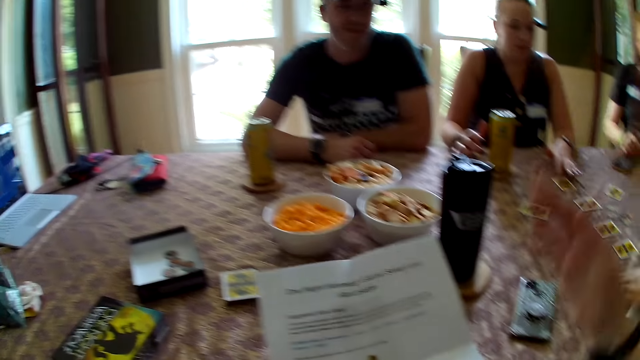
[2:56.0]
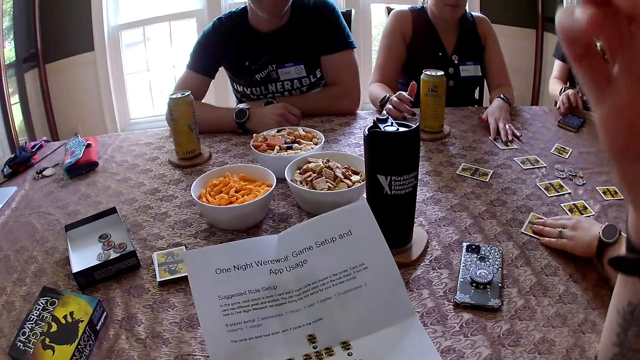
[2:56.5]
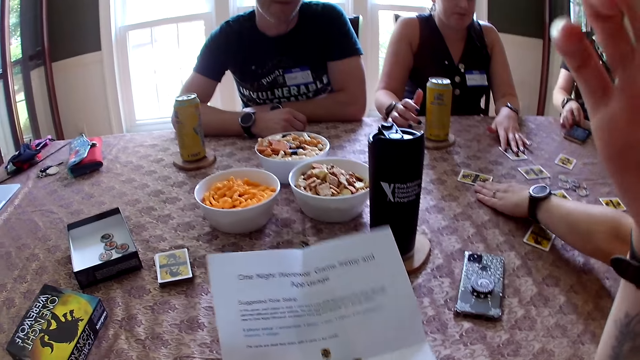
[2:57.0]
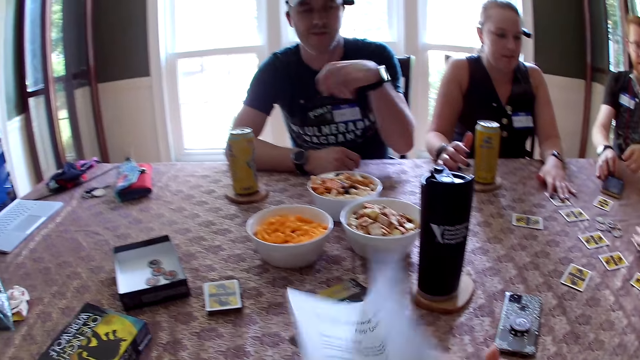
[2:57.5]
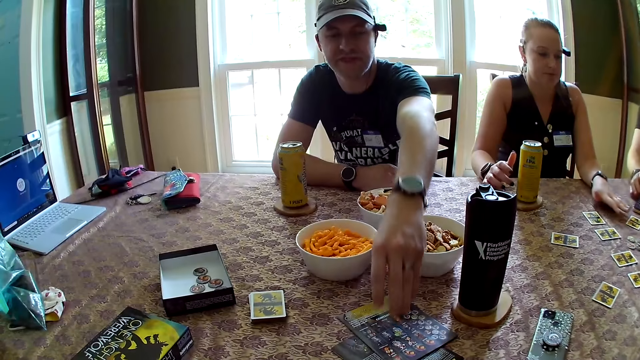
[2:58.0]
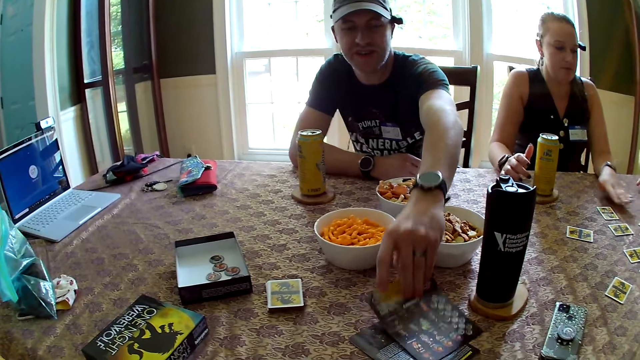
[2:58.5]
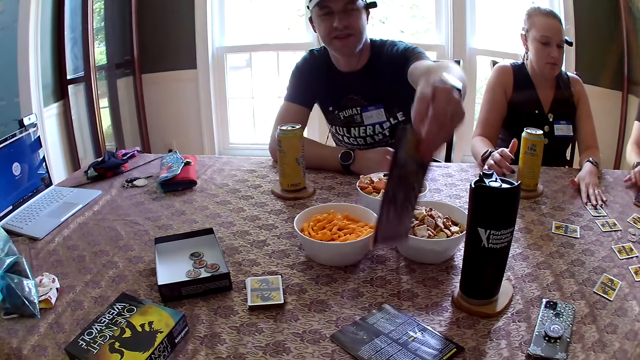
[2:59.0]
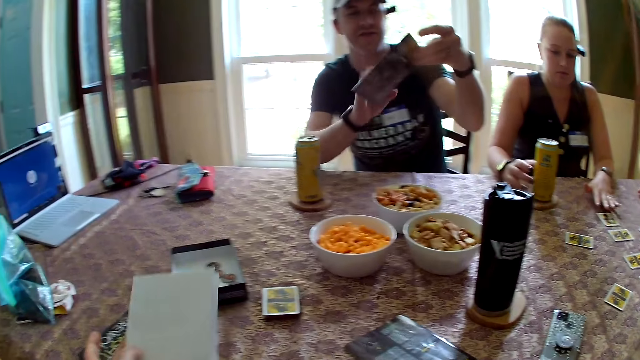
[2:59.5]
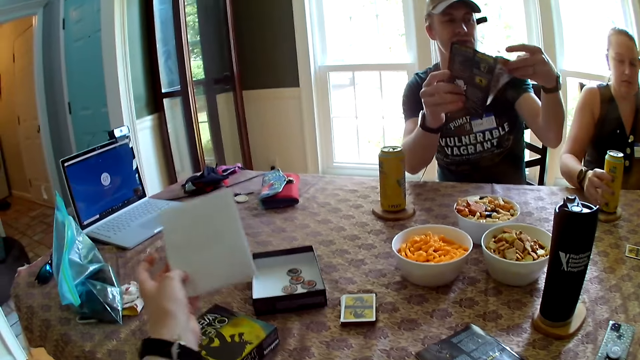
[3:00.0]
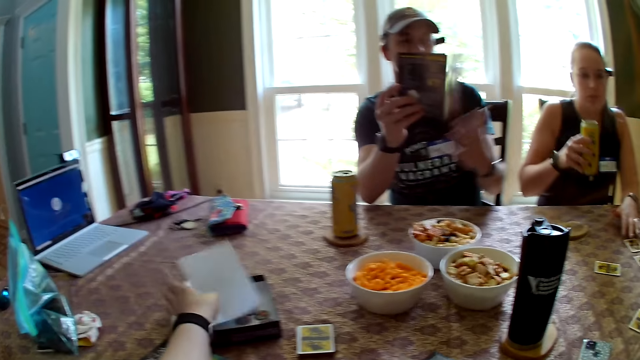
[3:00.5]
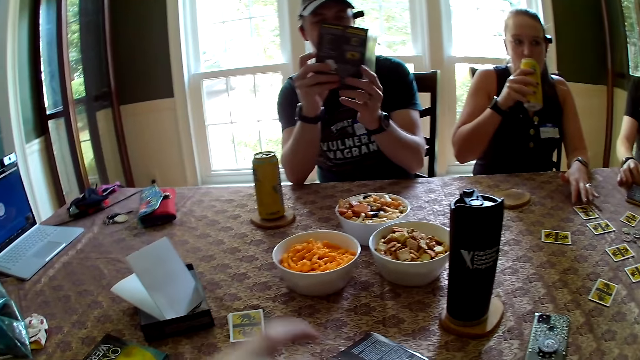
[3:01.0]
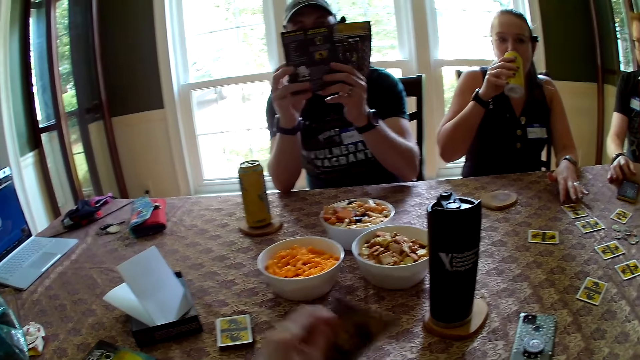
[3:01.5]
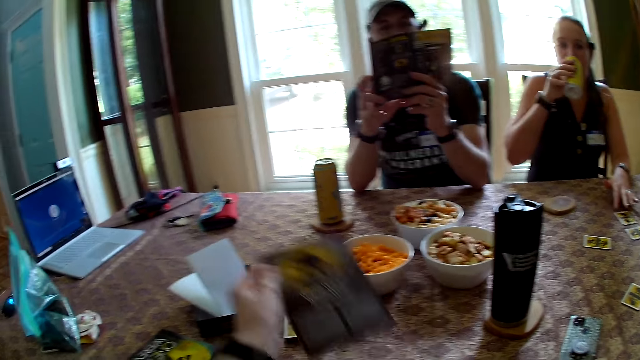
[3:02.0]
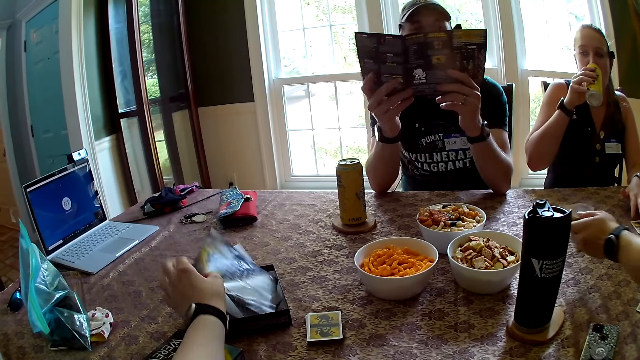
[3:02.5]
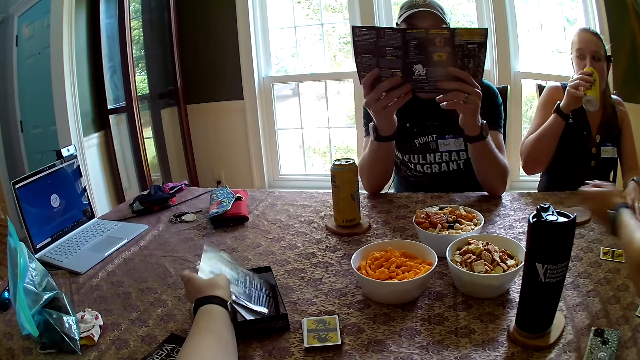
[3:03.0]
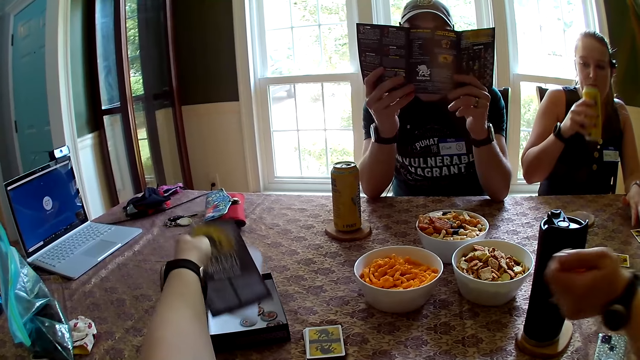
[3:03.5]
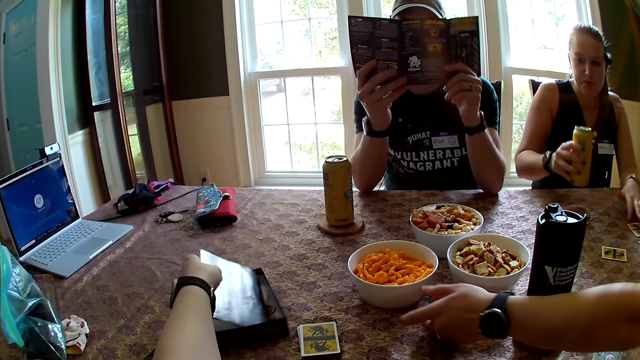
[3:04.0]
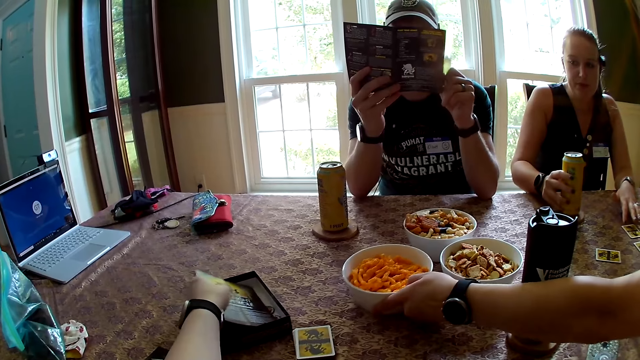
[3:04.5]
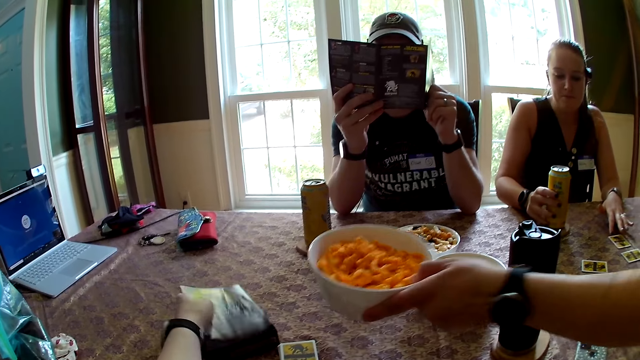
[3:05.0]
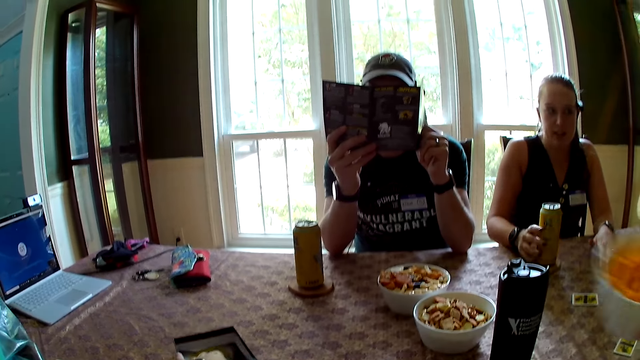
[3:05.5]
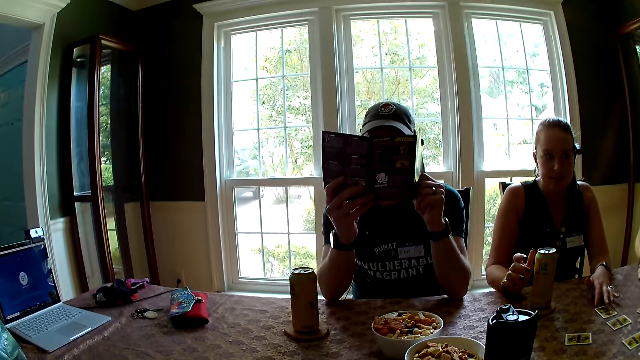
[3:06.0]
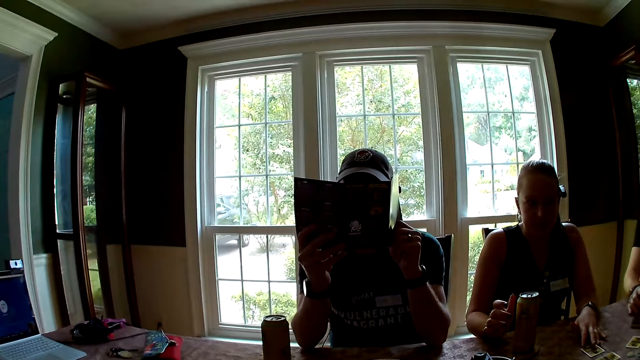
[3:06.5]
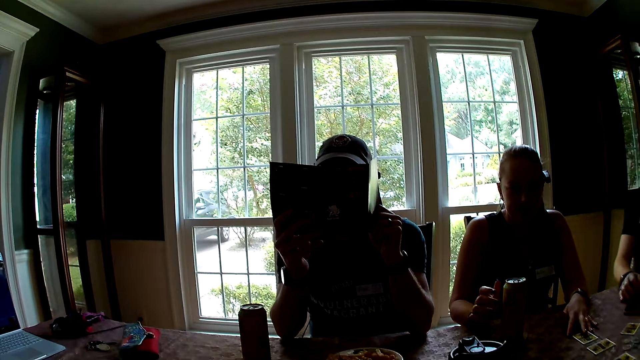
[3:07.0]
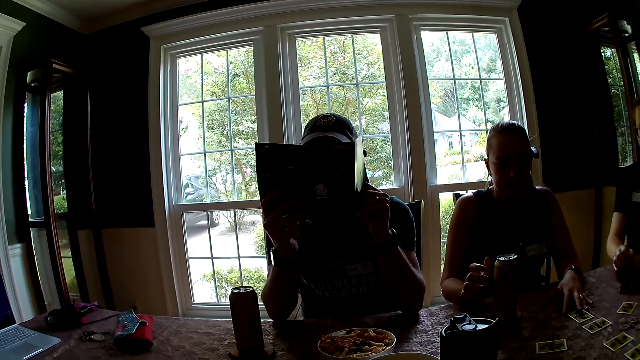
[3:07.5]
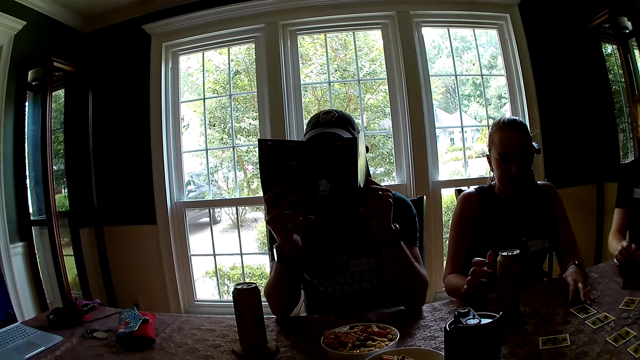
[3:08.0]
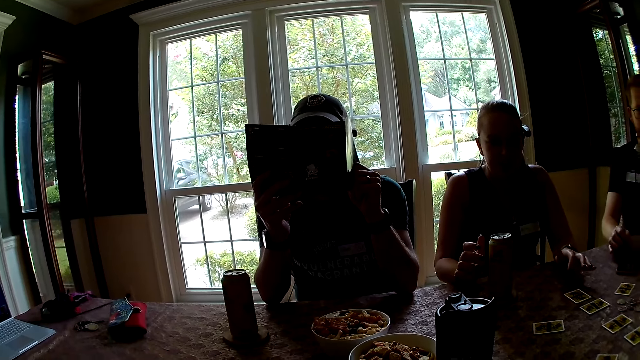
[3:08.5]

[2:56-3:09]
The woman adjusts a card on the table with her left hand. The camera wearer raises her right hand to her head. Another woman adjusts a card on the table with her left hand. The first woman adjusts a card on the table with her left hand. The man picks a paper from the table with his left hand. The other woman picks the can of drink from the coaster on the table with her right hand. The camera wearer drops the folded paper in the box of tokens with her left hand. She picks up a paper from the table with her left hand. The other woman drinks from the can in her right hand. The camera wearer places the paper in the box of tokens on the table with her left hand. The first woman picks the plate from the table with her left hand. The other woman drops the can of drink on the coaster on the table with her right hand.

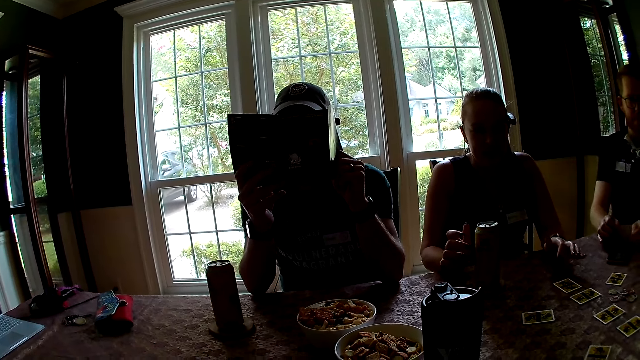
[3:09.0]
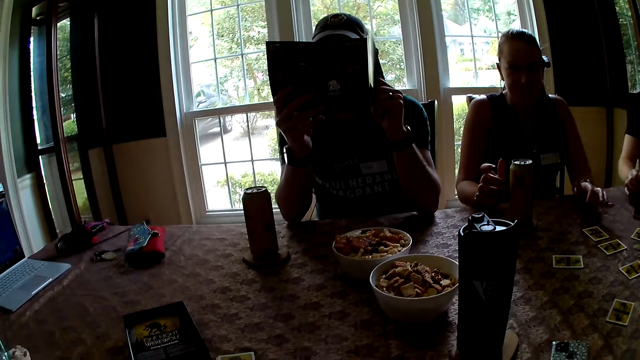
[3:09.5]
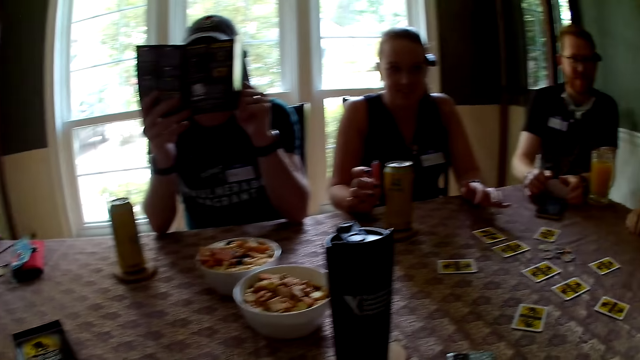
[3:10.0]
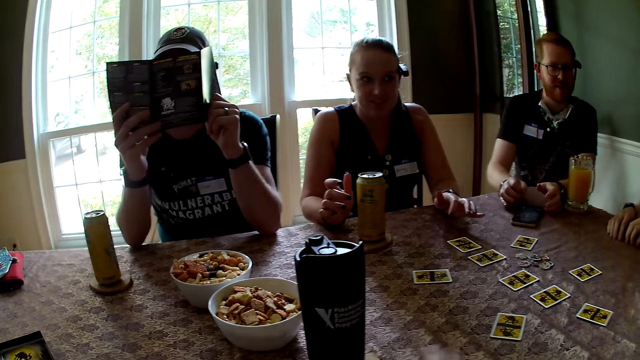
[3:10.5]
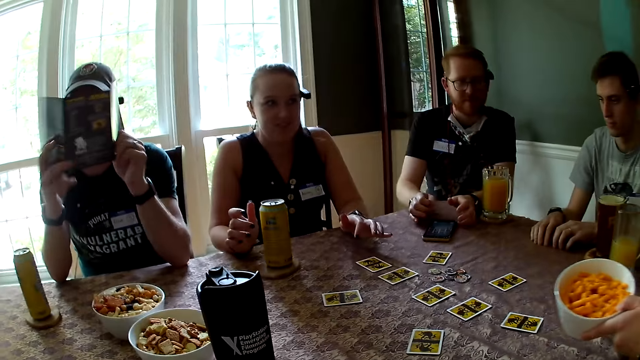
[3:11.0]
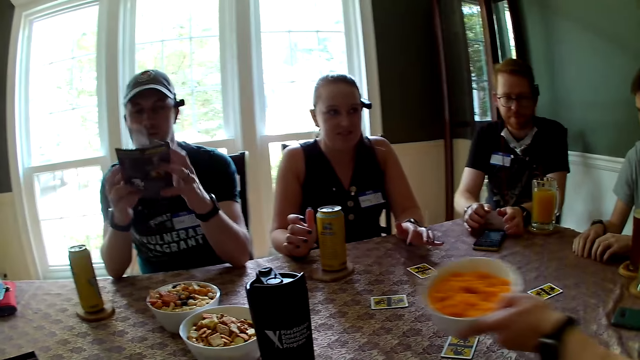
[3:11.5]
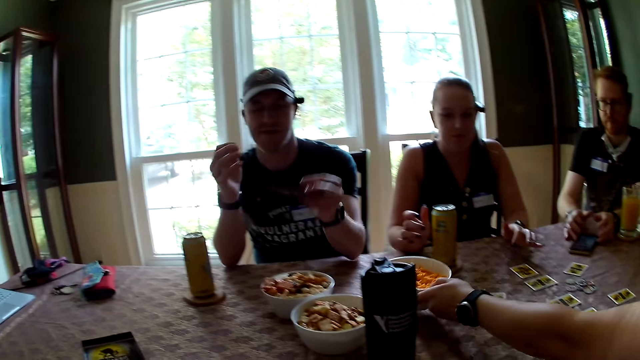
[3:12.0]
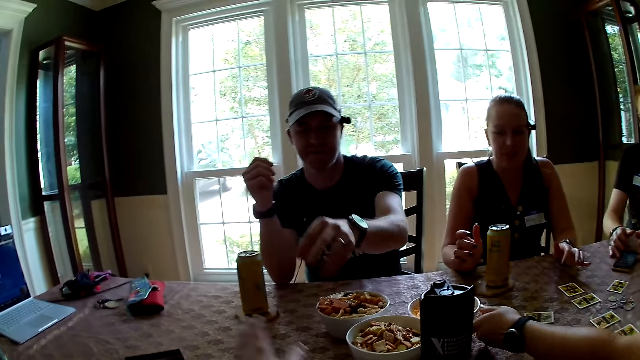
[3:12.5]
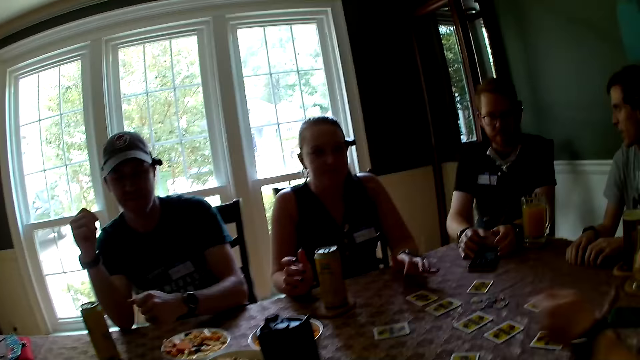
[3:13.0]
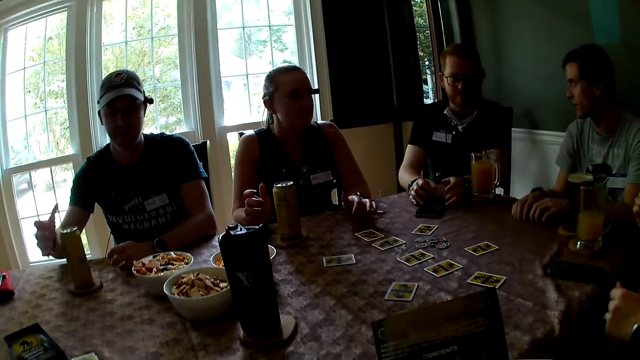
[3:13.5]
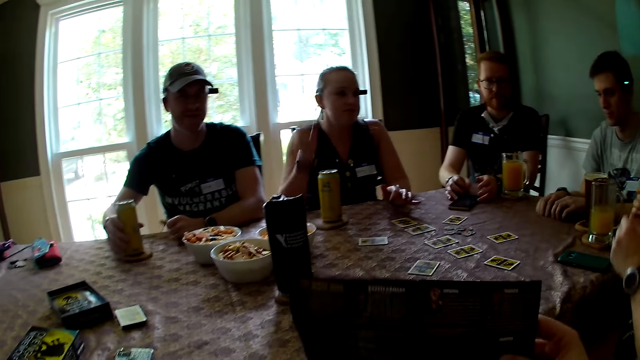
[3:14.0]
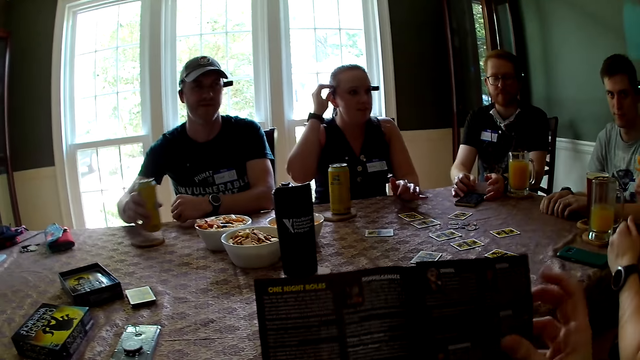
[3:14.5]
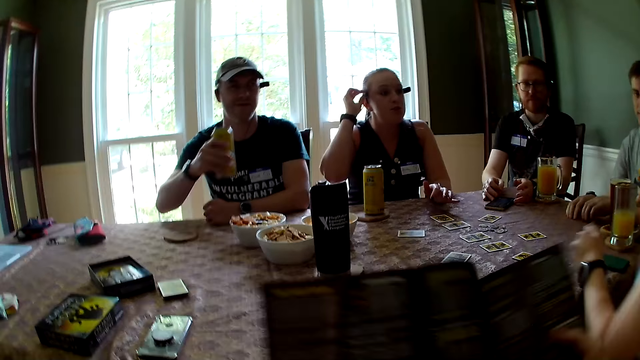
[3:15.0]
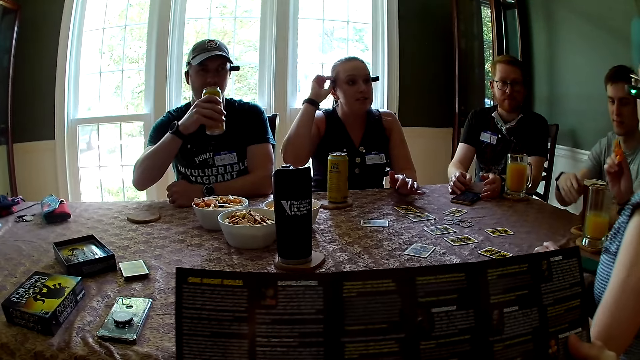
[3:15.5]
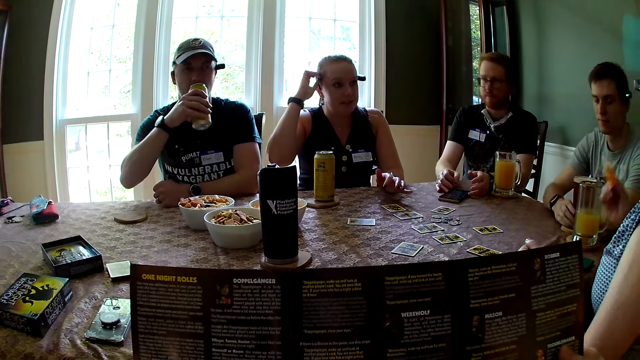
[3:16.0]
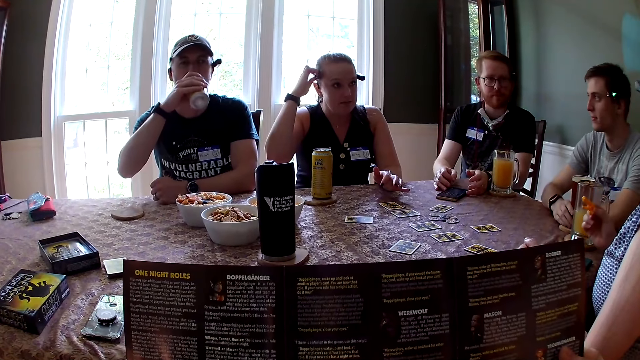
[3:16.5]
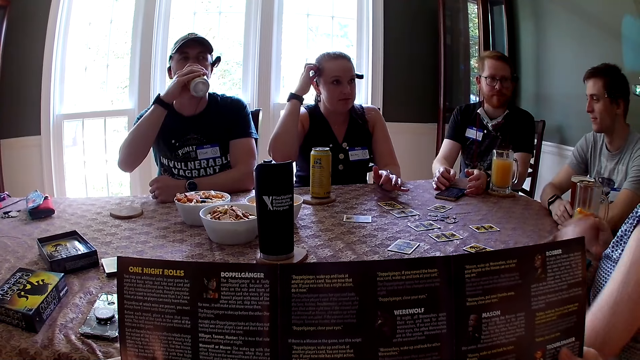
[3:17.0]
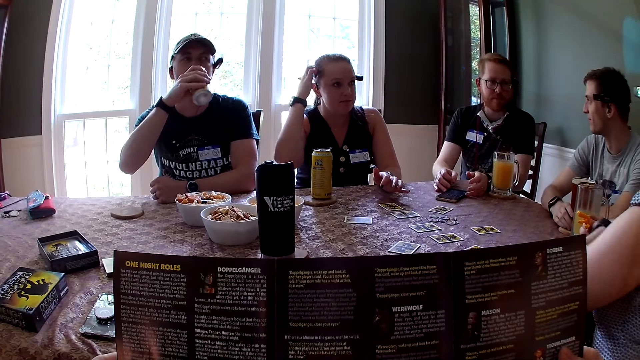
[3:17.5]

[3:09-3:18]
The woman places the plate in her left hand on the table. The man drops the paper in his left hand on the table. The camera wearer opens a small leaflet or piece of paper with her two hands. The man takes the can of drink from the coaster on the table with his right hand. He drinks from the can of drink in his right hand. The camera wearer reads the writings on the paper.
